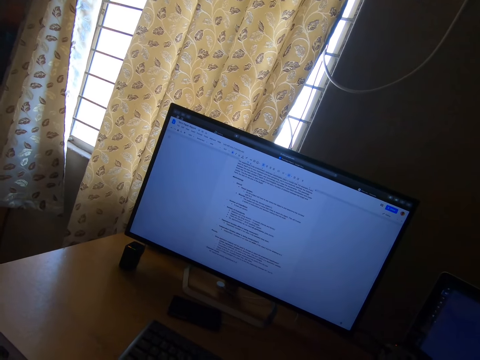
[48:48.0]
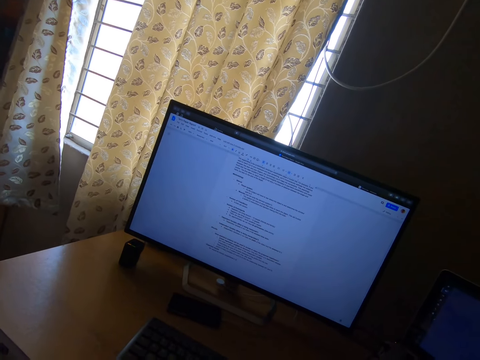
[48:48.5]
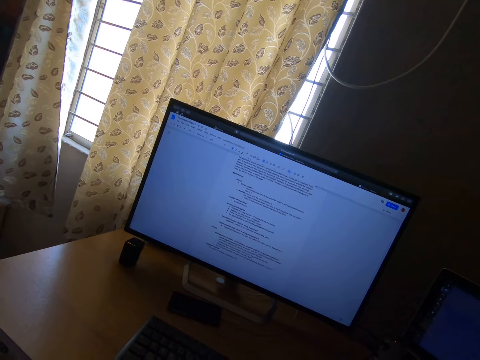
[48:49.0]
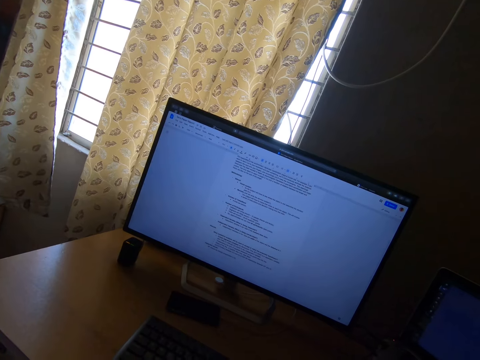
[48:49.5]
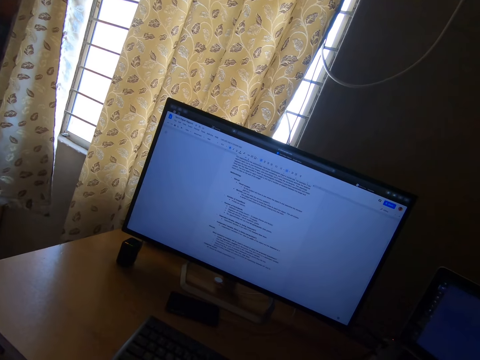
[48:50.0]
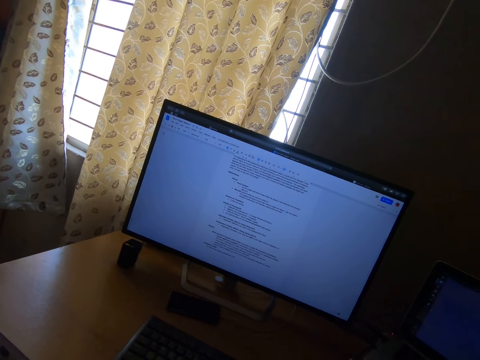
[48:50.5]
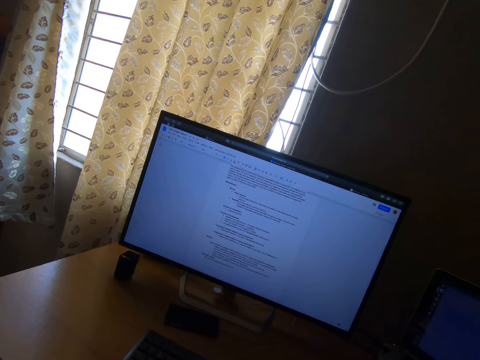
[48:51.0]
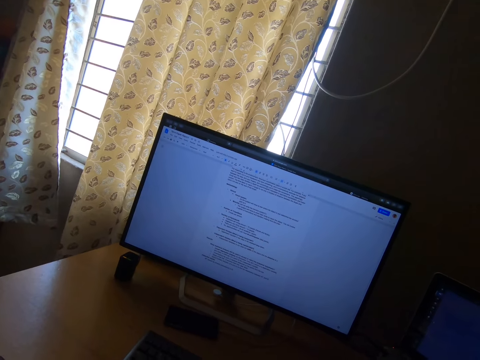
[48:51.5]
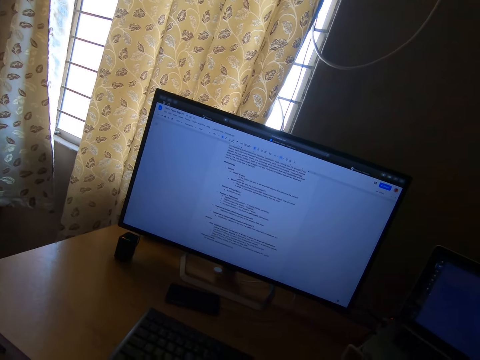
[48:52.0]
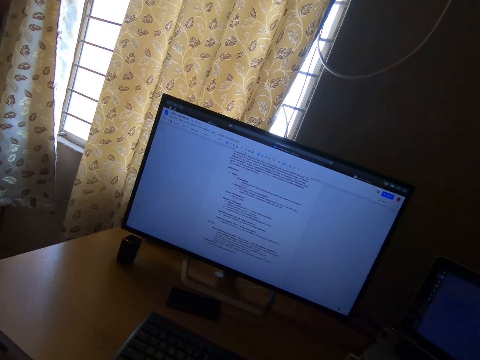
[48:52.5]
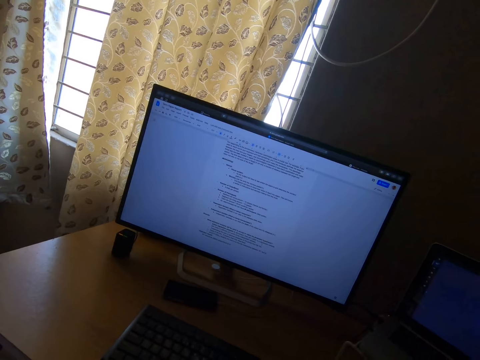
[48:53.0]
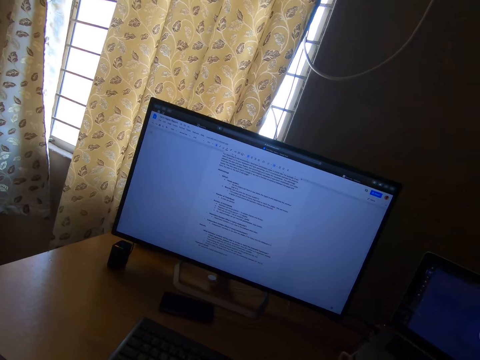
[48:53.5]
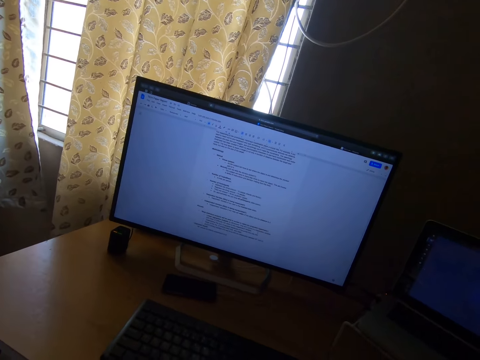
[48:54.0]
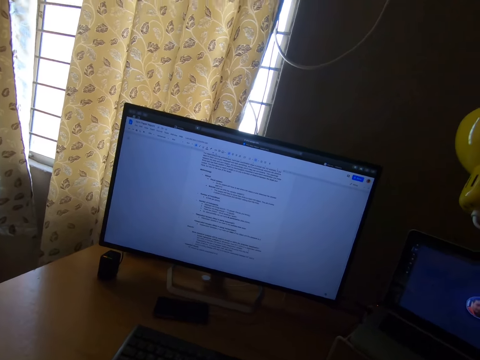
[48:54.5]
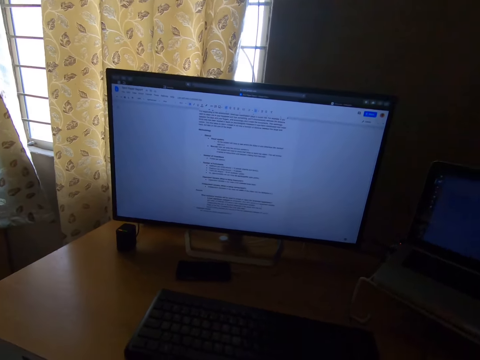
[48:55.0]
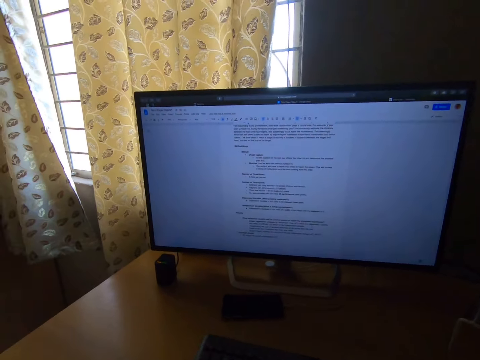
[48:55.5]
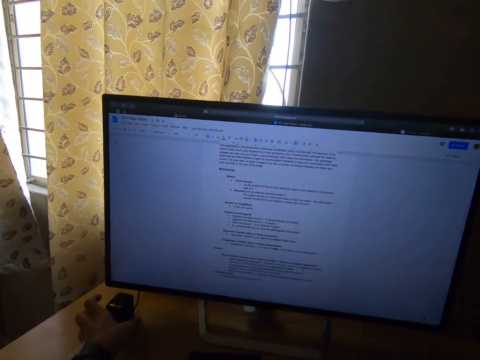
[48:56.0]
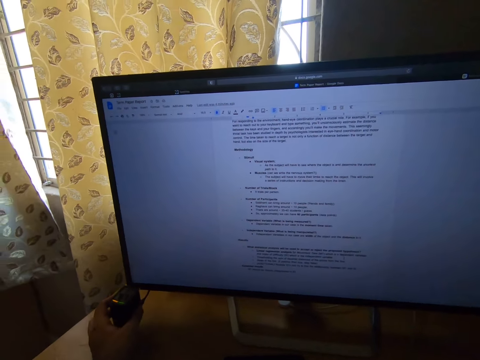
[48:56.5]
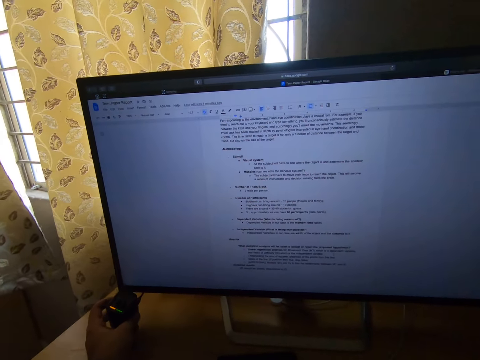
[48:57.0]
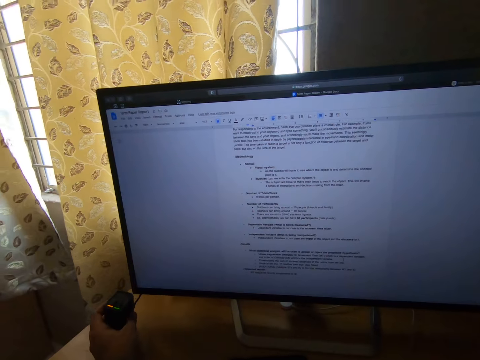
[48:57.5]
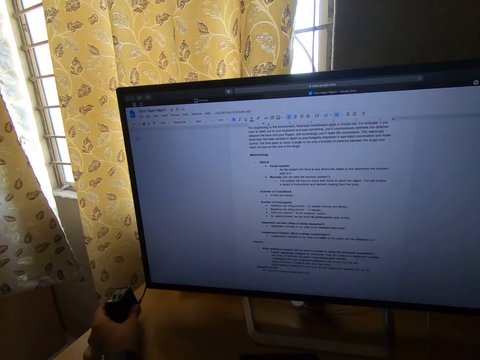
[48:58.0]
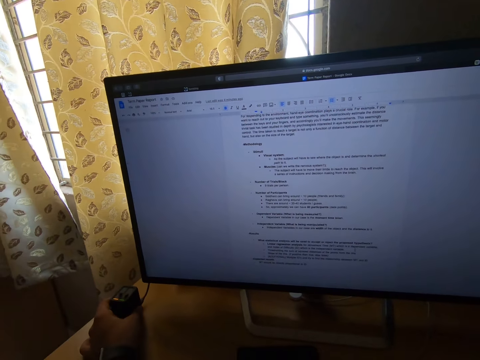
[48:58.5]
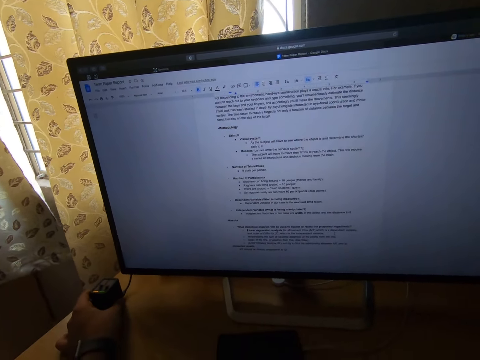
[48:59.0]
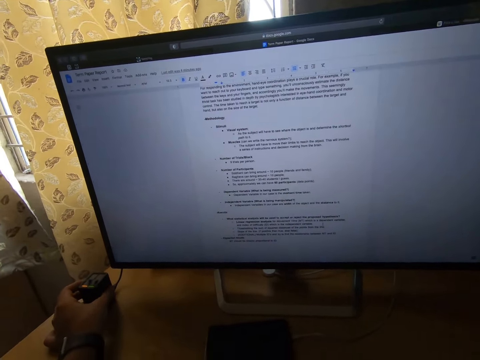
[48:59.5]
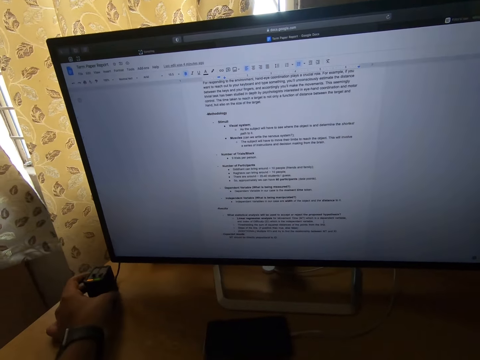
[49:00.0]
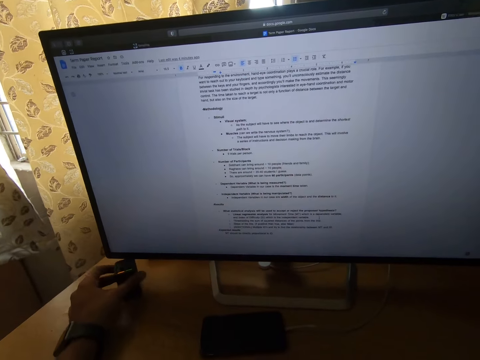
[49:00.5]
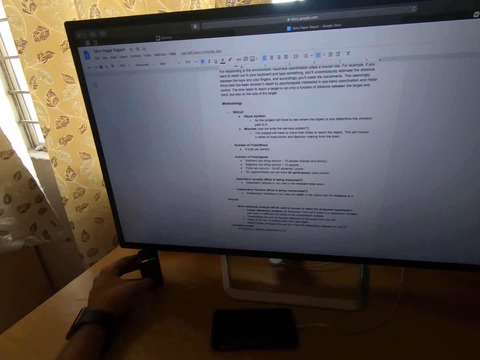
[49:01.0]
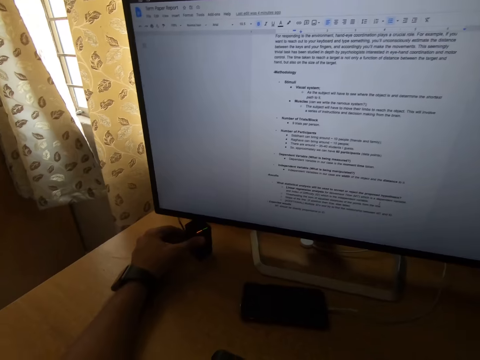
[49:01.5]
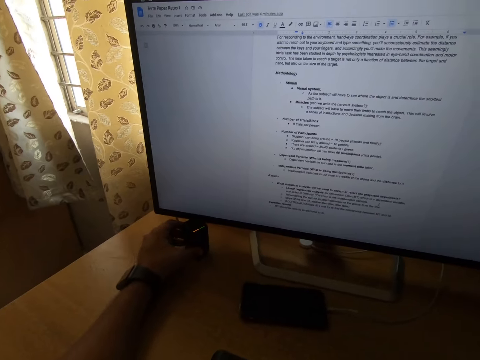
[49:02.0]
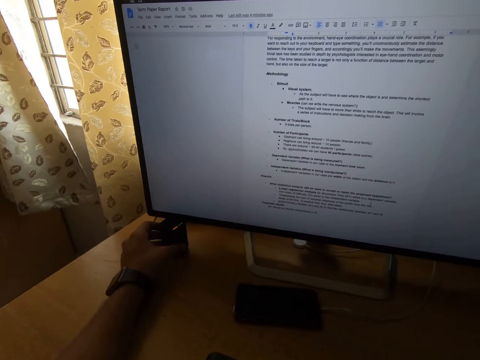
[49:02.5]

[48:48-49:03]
The camera wearer swings the left hand. He holds the hand scanner. He picks up a USB port expander on the table with his right hand. He swings the hand and moves the hand scanner.

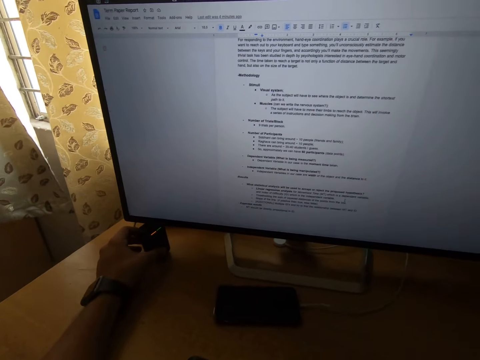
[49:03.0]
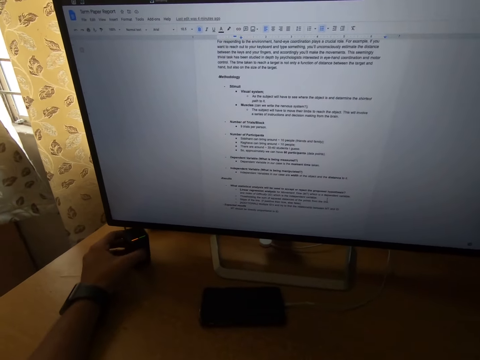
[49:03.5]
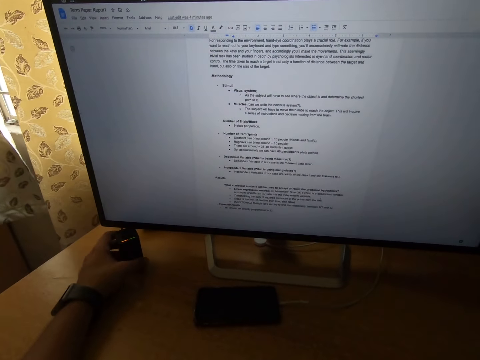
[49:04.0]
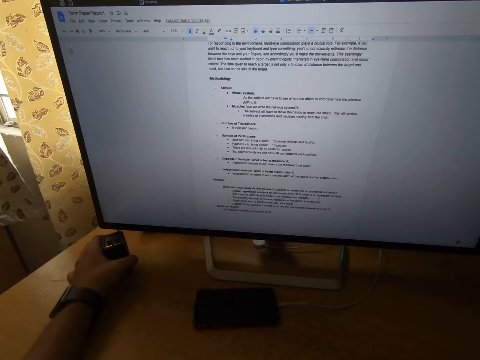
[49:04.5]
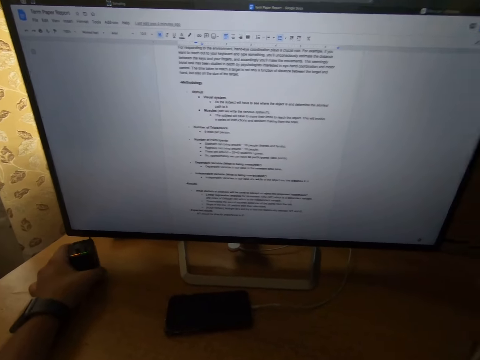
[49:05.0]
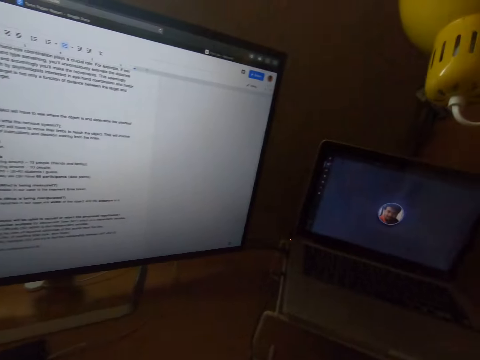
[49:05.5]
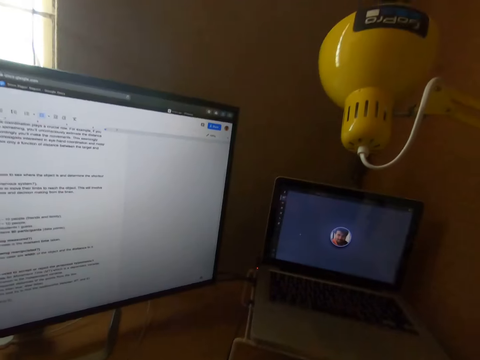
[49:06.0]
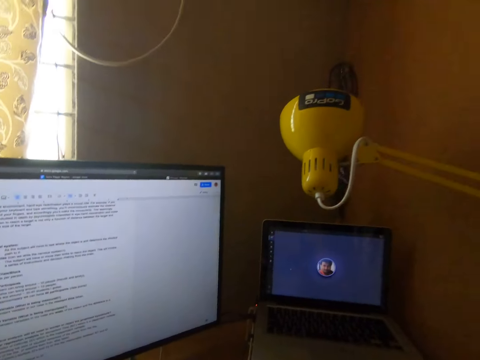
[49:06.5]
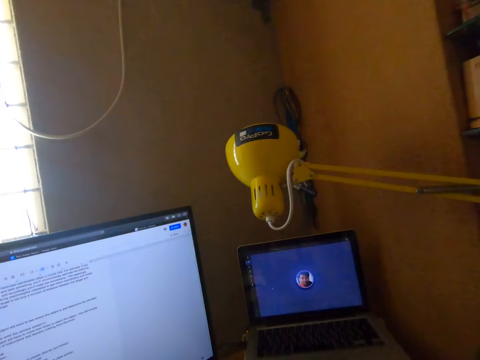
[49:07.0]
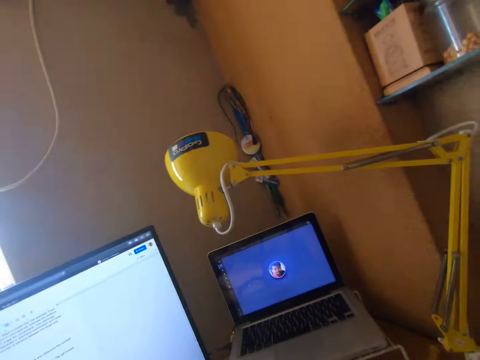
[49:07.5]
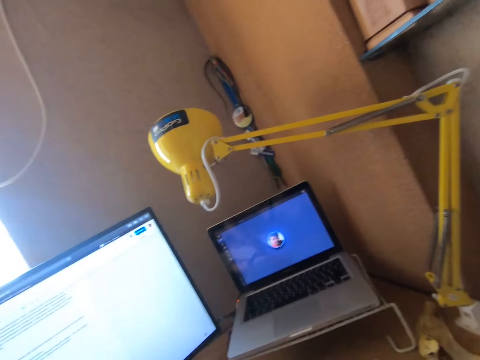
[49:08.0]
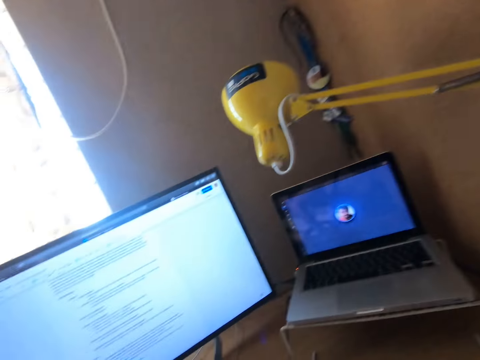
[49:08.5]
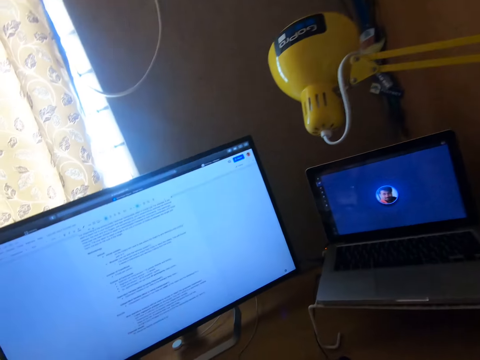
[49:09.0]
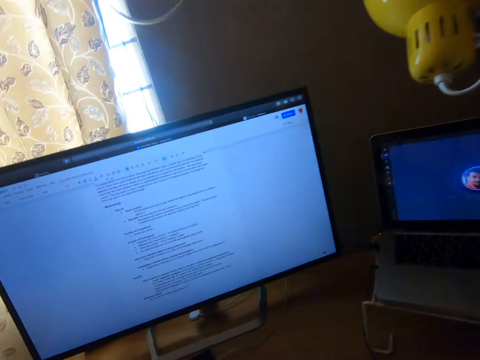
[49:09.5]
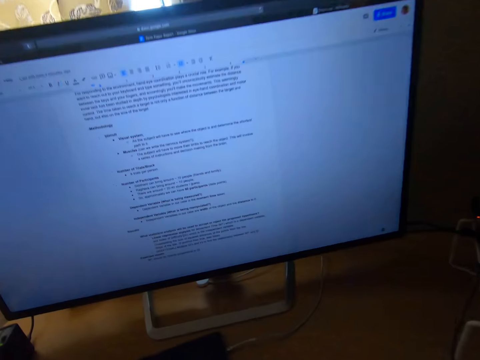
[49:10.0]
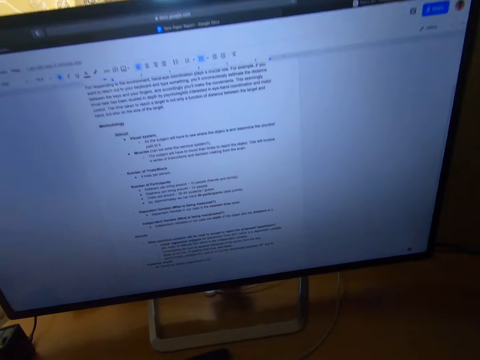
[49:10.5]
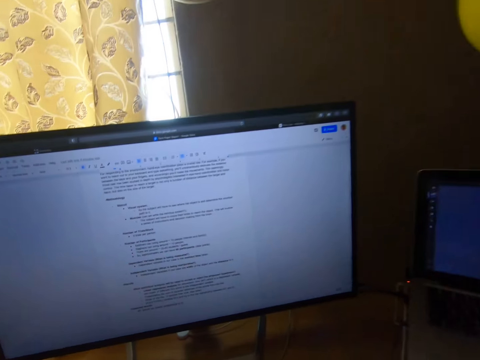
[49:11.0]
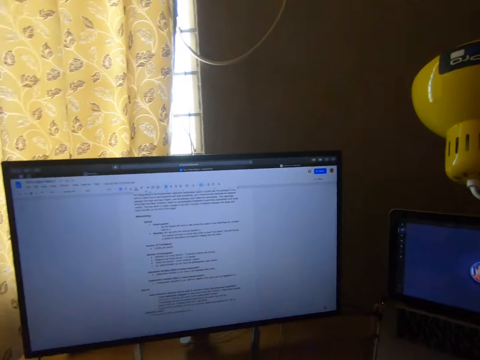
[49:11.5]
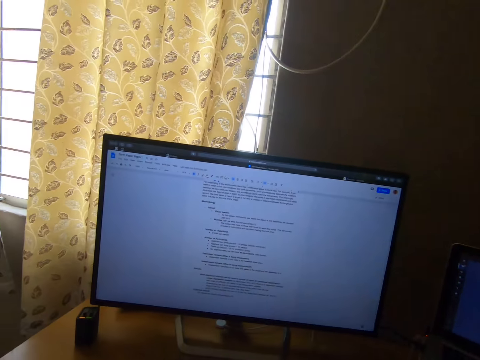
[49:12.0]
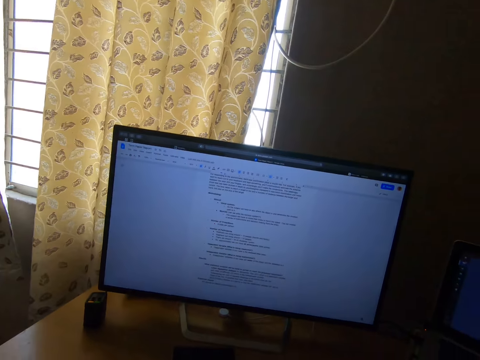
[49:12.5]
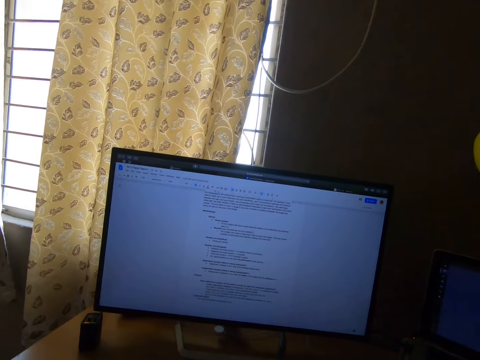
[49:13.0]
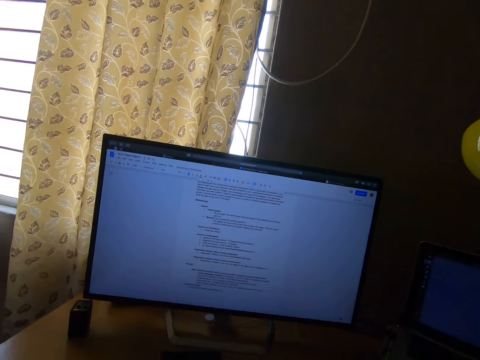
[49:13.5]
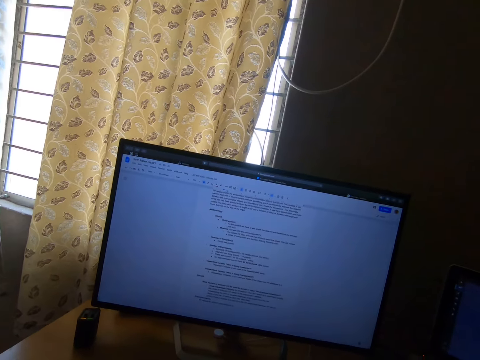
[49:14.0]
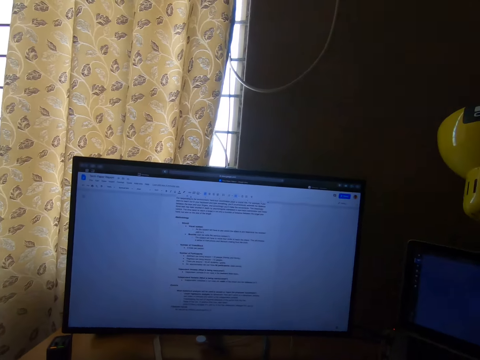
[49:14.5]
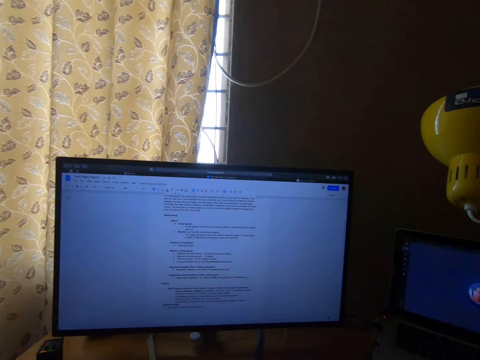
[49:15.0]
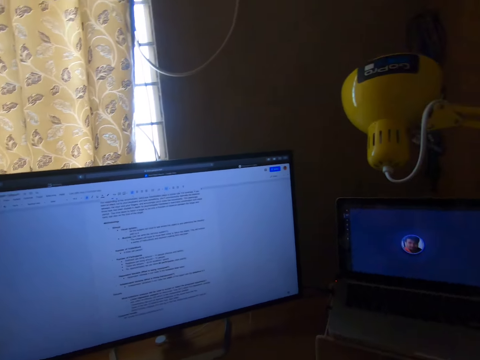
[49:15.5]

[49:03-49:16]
The camera wearer turns the head right. They stare at the laptop. They turn the head right. They look around the room. They turn the head left. They stare at the monitor or television on the table. They turn the head left. They stare at the television. They turn the head right.
